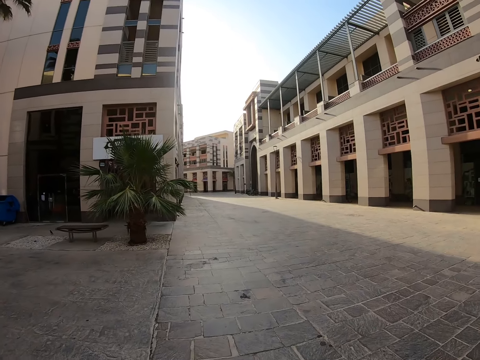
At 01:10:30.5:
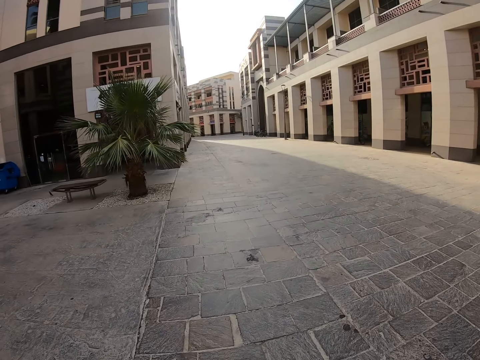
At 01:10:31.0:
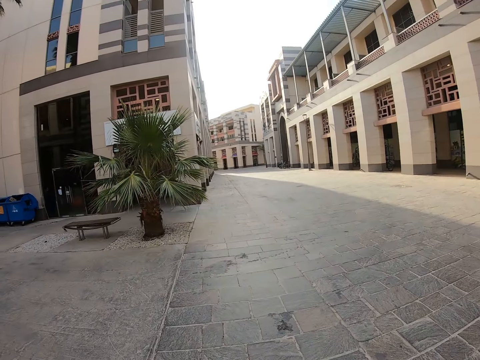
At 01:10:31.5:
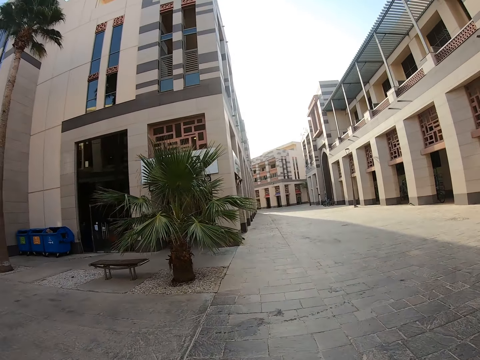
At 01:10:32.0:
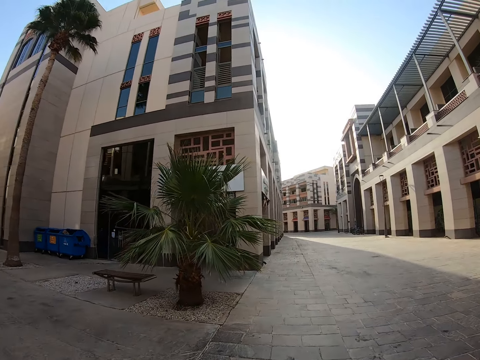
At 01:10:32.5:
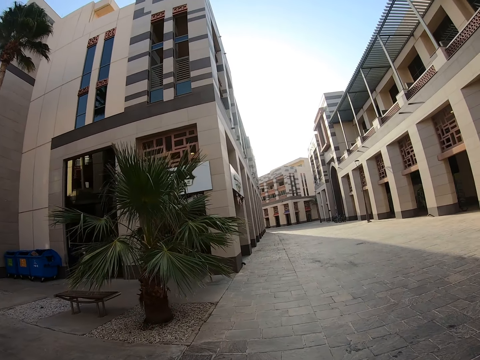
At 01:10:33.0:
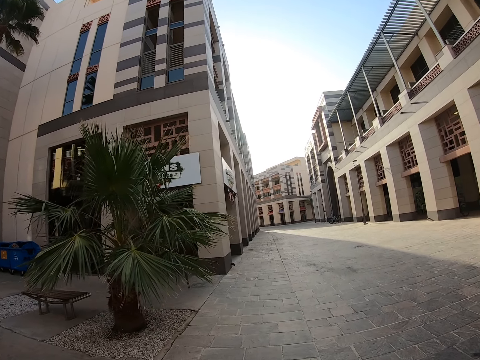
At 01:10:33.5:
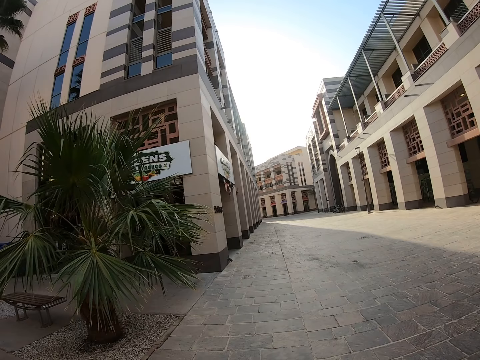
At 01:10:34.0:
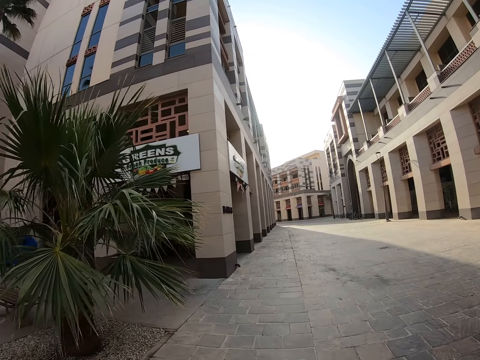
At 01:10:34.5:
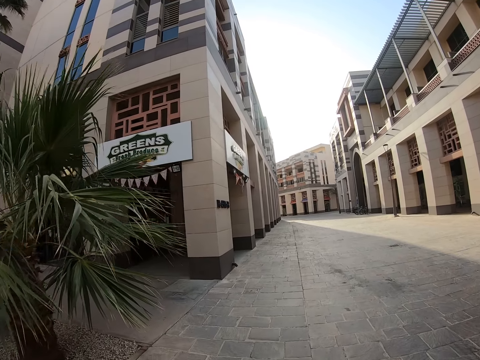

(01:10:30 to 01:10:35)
The camera wearer walks around.
